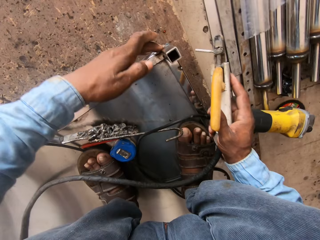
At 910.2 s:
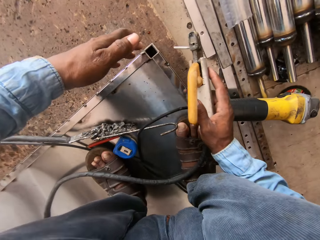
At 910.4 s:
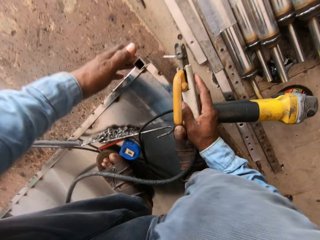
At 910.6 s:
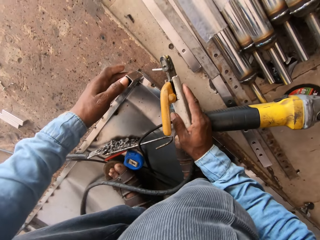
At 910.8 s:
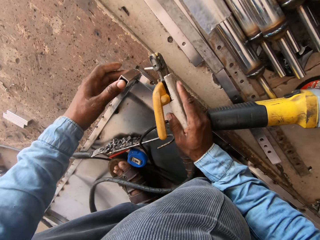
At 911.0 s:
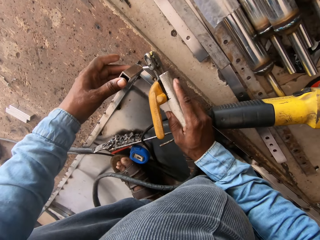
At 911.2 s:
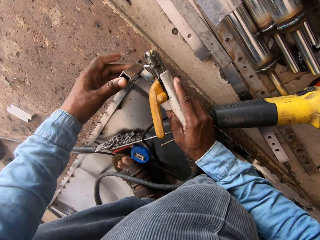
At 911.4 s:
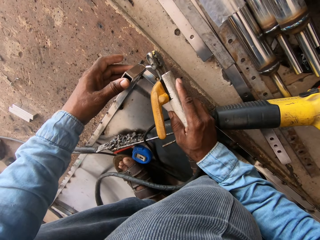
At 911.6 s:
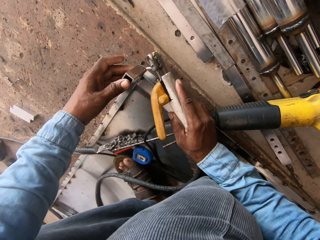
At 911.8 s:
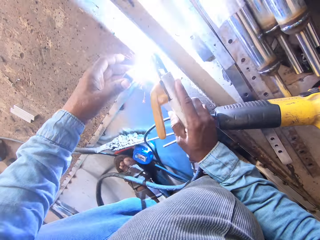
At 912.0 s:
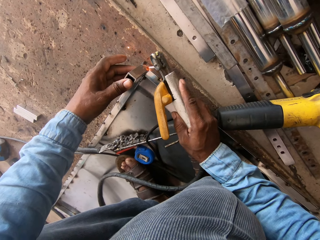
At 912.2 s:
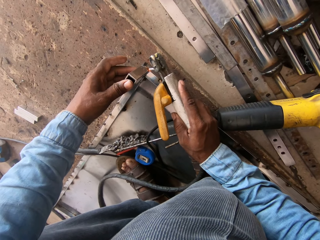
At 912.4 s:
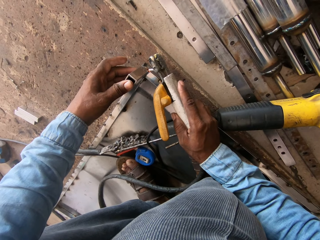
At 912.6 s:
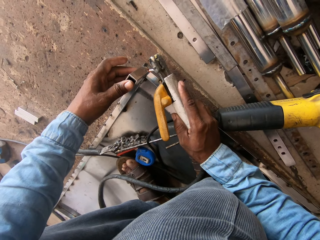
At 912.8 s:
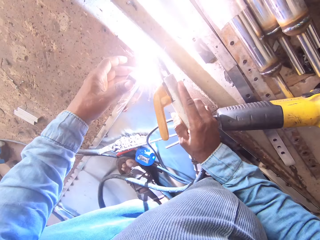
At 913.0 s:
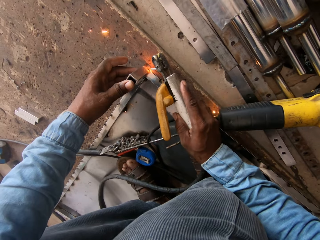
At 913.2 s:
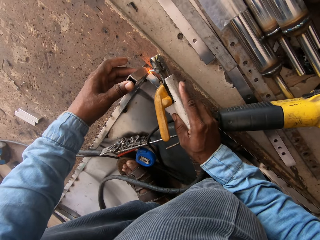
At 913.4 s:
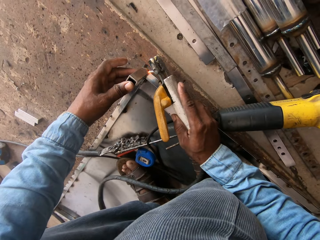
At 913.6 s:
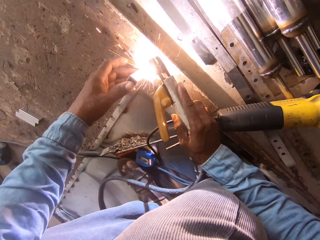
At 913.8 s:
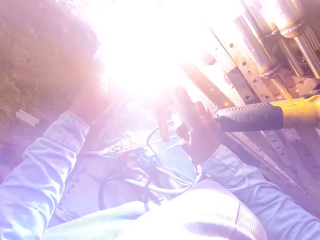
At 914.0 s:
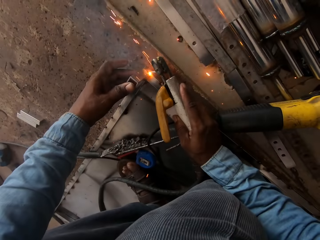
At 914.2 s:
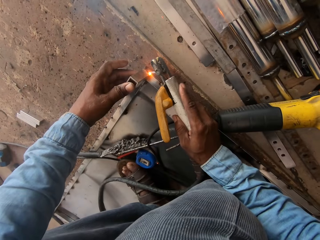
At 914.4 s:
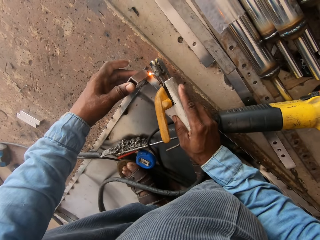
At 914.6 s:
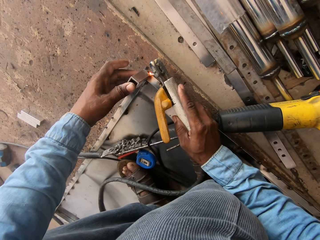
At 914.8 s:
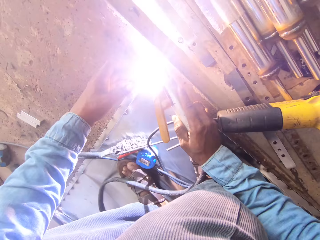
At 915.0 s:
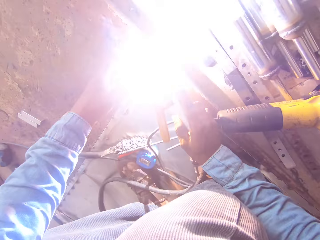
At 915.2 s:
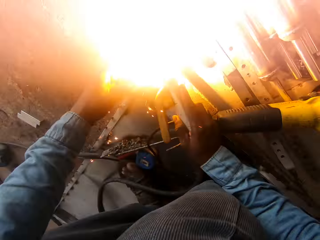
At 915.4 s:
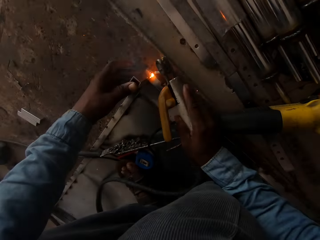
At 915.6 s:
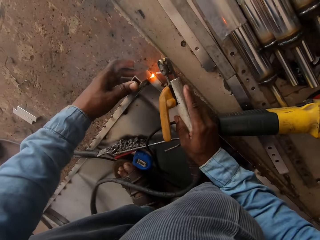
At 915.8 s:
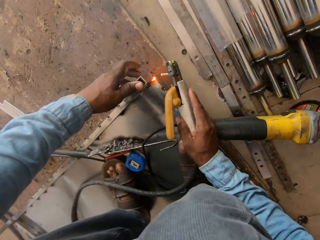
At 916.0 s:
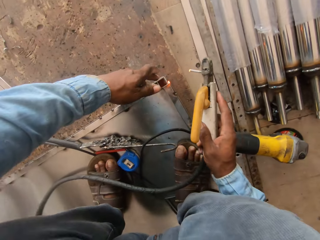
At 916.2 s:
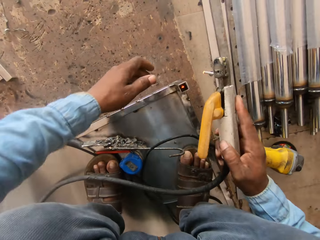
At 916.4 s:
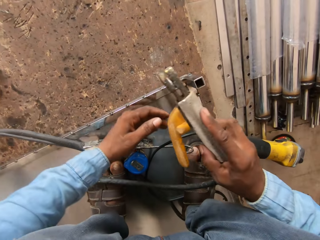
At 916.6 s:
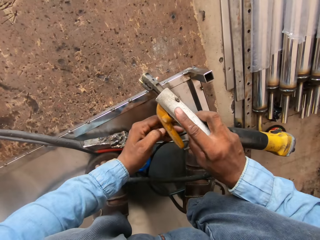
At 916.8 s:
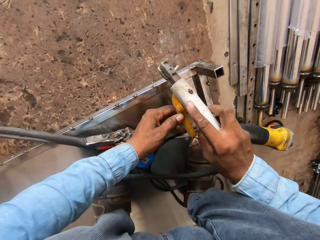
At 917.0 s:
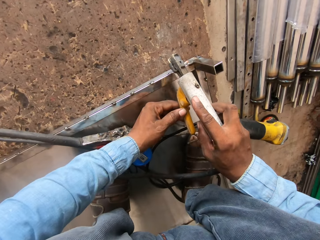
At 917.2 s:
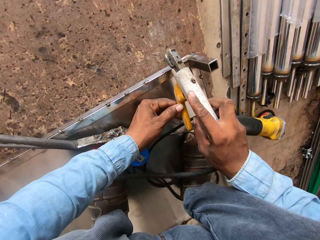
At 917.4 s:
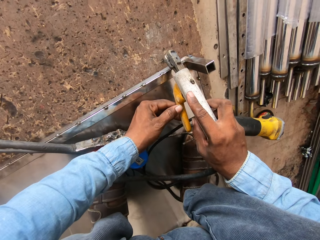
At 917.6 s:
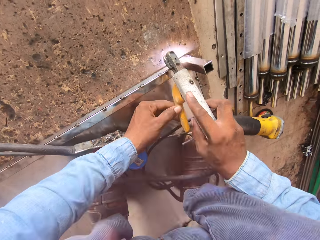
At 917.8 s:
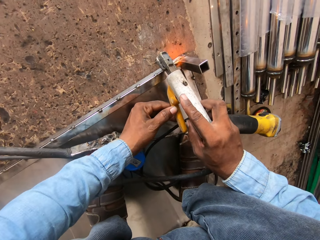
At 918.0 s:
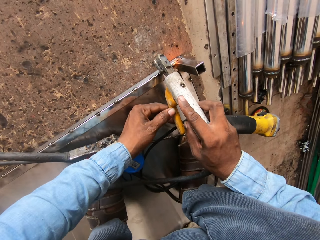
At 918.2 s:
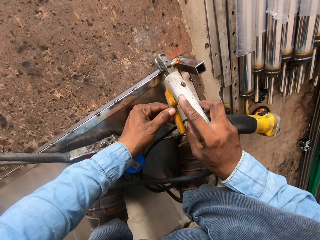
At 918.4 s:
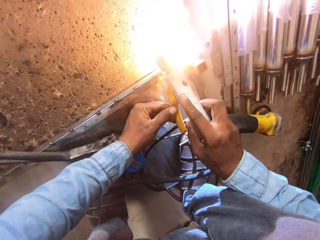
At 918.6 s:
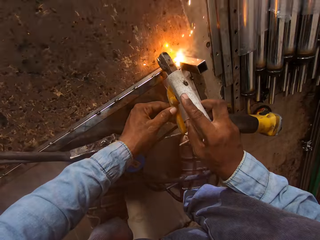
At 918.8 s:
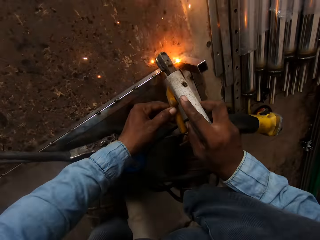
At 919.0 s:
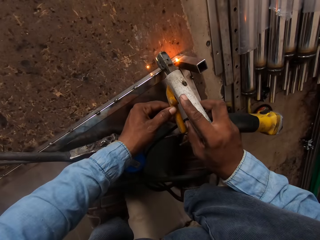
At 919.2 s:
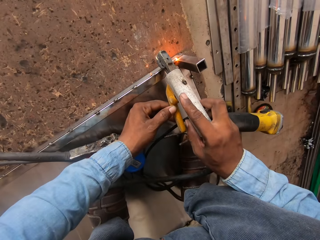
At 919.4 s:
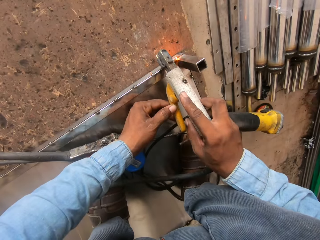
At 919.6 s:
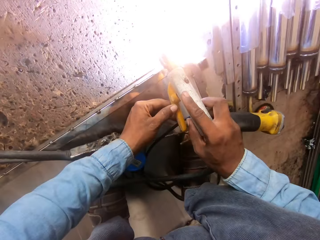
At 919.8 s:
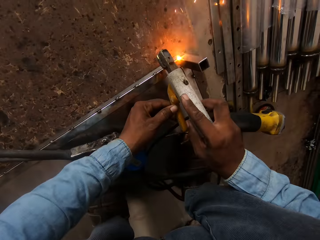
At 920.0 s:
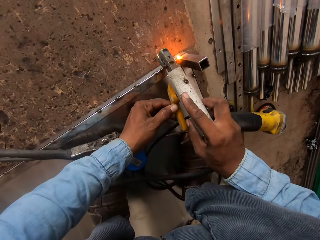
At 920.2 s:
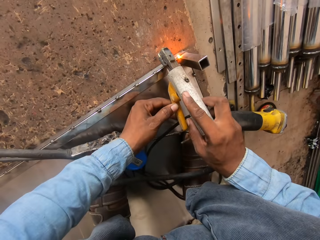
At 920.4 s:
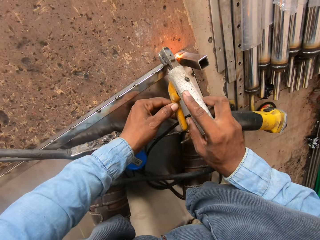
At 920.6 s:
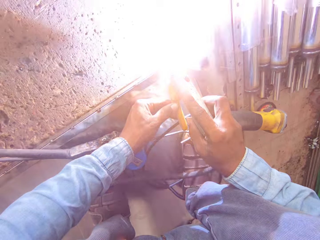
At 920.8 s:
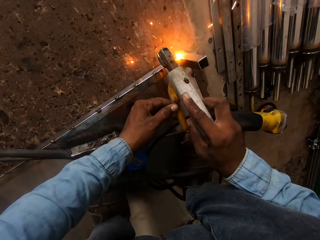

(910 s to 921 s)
The camera wearer holds the metal. They weld the metal. They hold the electrode holder with both hands. They weld on the metal.

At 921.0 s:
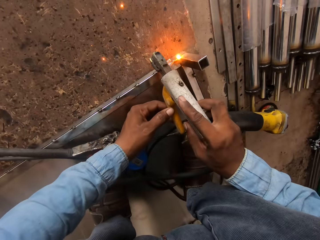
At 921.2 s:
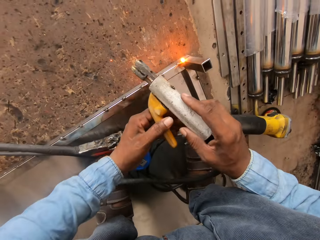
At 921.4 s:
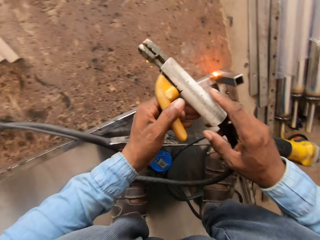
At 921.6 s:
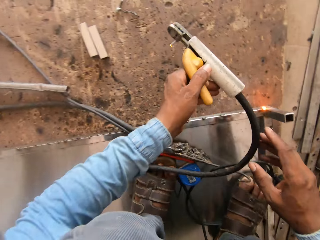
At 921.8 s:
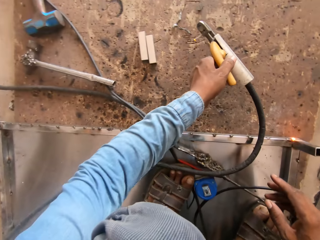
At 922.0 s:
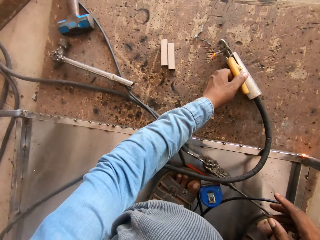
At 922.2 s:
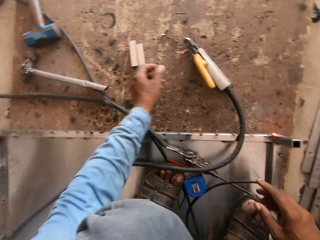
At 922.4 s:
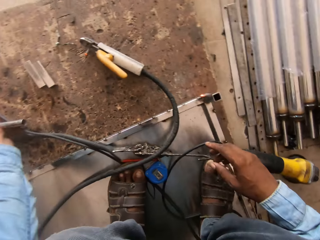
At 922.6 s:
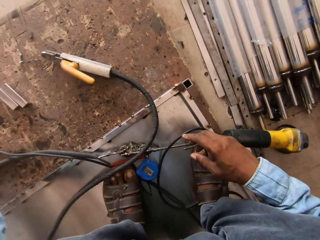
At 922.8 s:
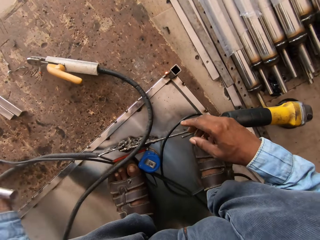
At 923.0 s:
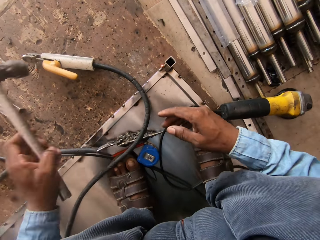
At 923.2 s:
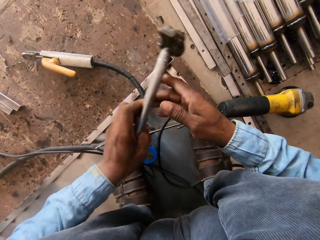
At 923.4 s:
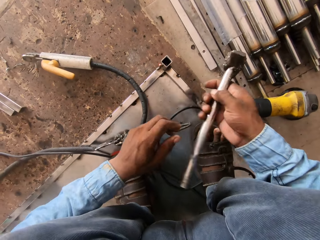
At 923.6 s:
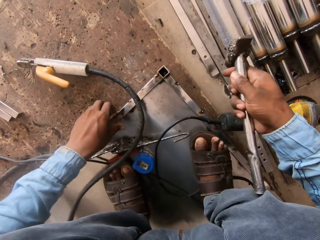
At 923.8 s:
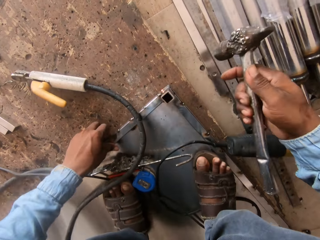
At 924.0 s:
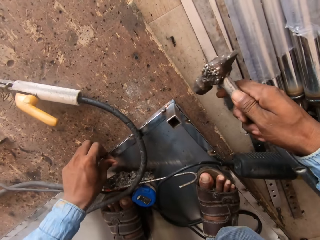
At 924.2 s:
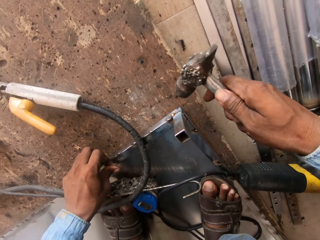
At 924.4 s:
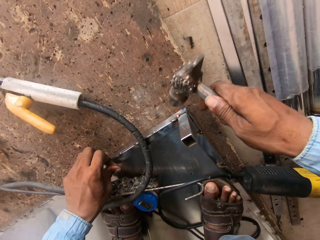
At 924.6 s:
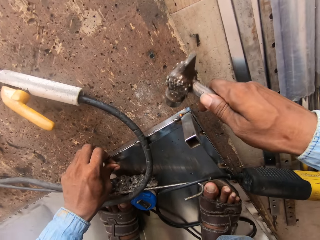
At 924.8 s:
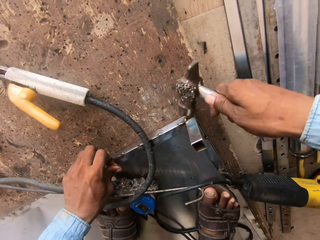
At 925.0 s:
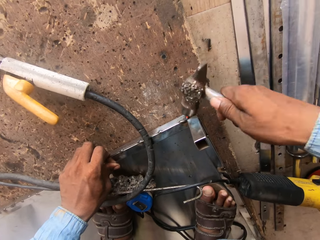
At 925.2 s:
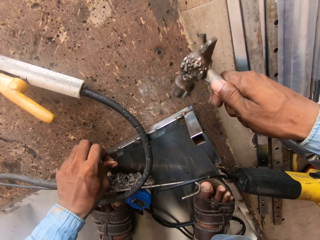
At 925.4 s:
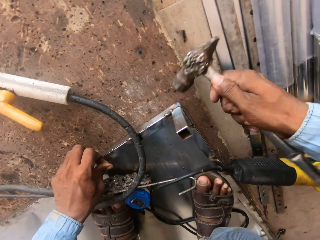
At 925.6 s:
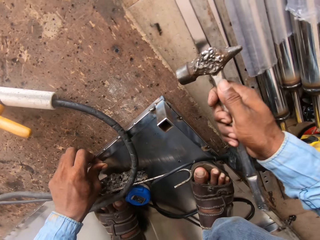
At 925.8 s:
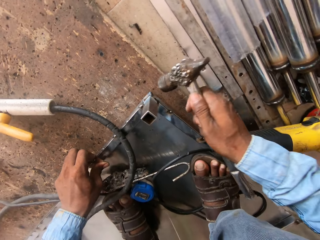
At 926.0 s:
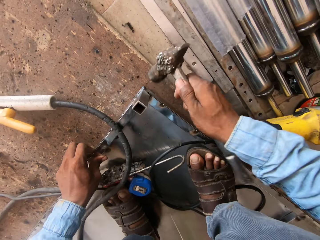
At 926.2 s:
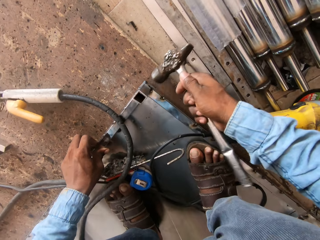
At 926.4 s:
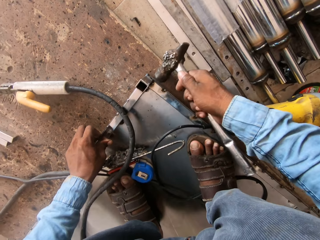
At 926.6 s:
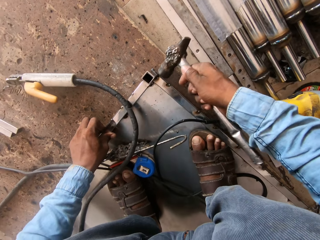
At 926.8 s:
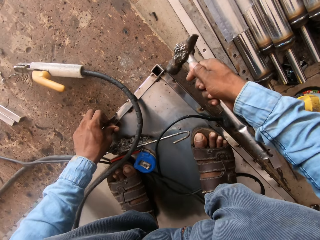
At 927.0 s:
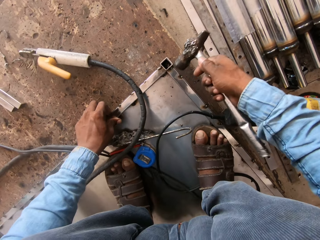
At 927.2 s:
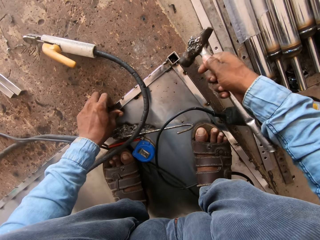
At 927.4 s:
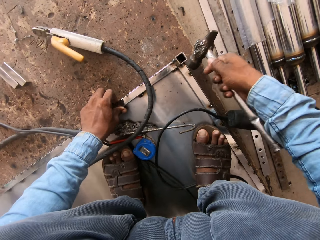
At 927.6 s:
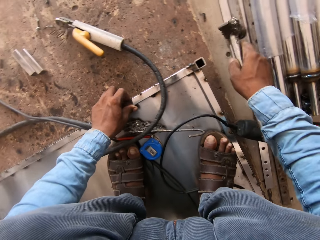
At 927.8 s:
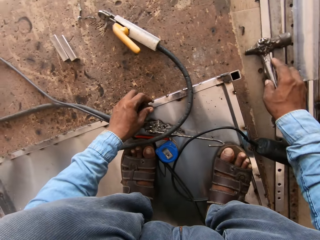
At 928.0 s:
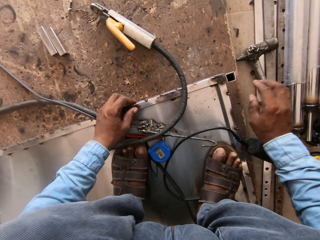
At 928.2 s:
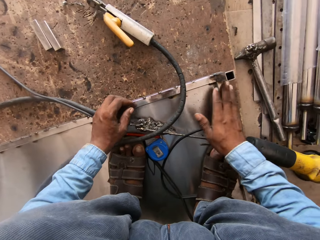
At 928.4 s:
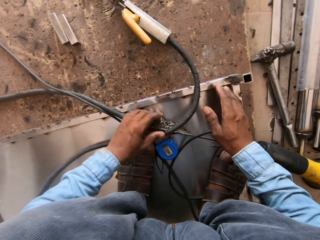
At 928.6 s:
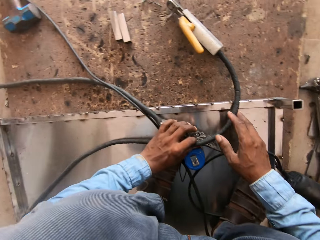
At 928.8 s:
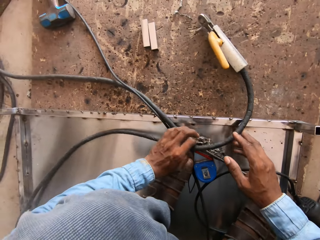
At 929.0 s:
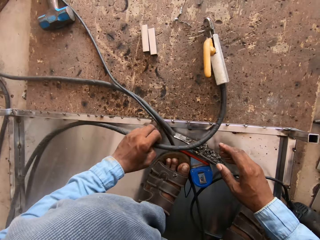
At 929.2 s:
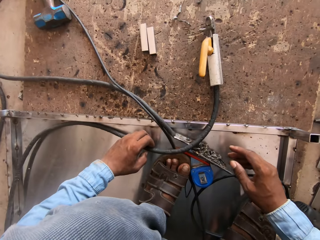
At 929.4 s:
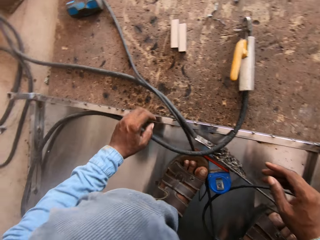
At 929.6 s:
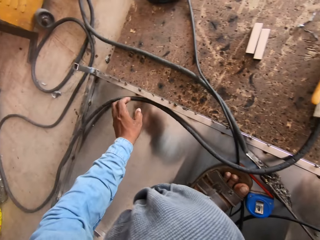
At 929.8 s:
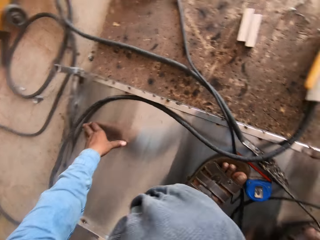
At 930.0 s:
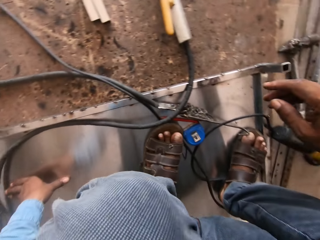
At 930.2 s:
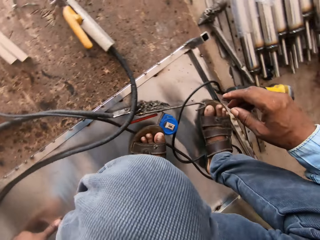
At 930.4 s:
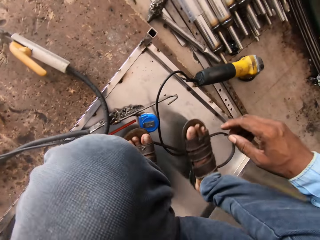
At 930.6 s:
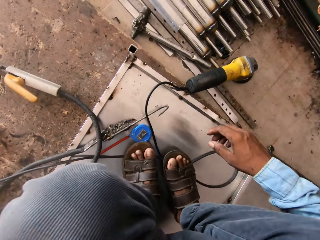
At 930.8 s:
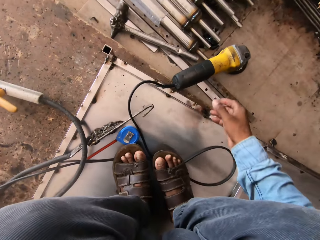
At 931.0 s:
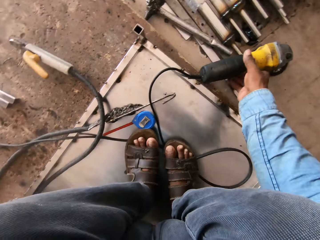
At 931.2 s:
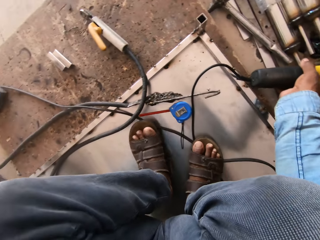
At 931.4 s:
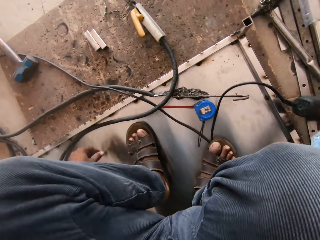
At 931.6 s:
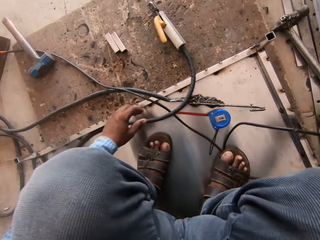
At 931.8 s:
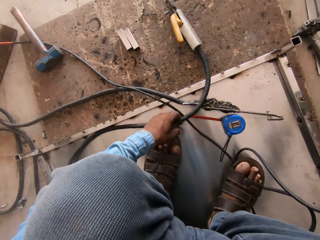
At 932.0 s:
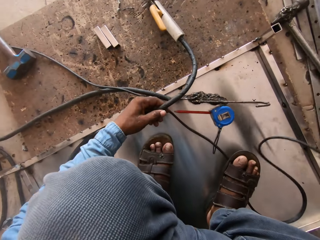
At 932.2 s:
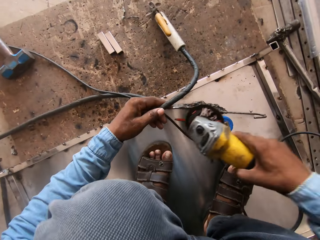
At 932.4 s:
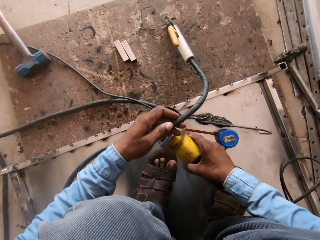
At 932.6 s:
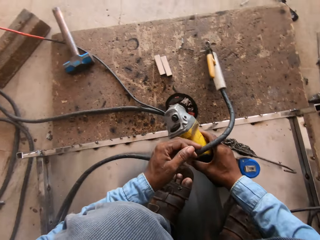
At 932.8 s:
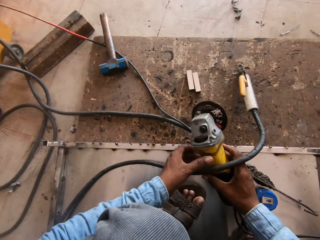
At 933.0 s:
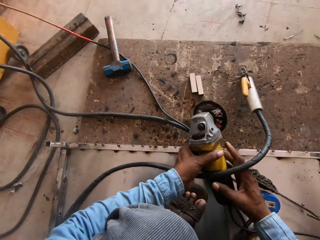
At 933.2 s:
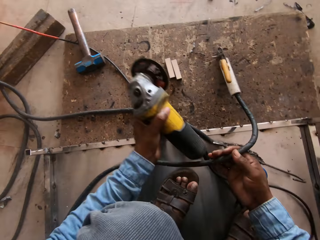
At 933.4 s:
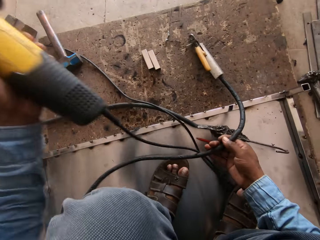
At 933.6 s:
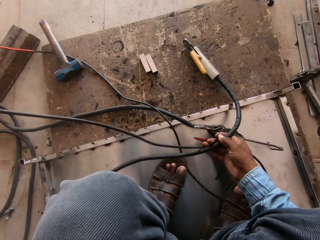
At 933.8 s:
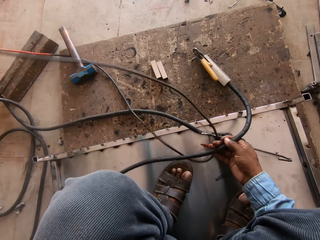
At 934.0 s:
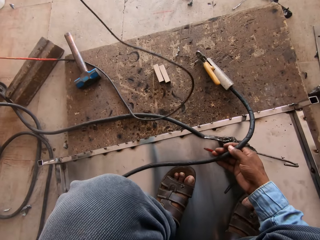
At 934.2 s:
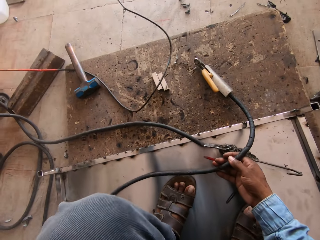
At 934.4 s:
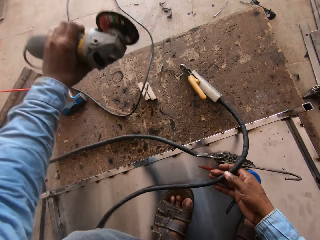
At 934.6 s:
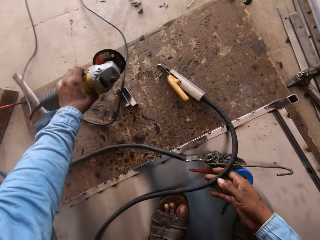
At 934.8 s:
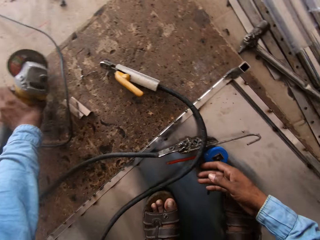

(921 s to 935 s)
The camera wearer holds the electrode holder with the left hand. They put the electrode holder on the floor. They hold the hammer with the left hand. They hold the hammer with the right hand. They hold the metal. They hammer the metal. They put the hammer on the metals. They hold the cable wire. They hold the grinder with the right hand. They hold the grinder with both hands. They hold the cable wire.
